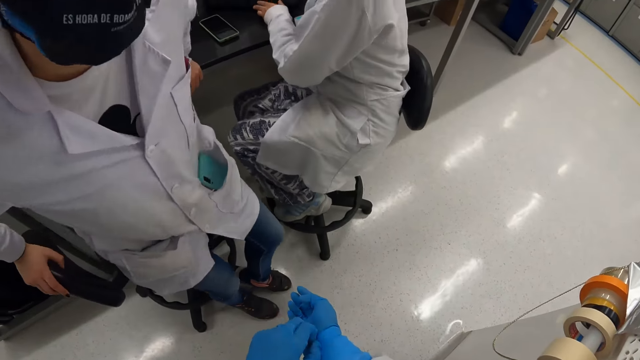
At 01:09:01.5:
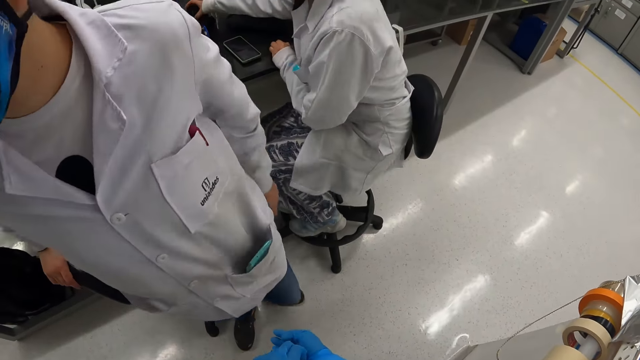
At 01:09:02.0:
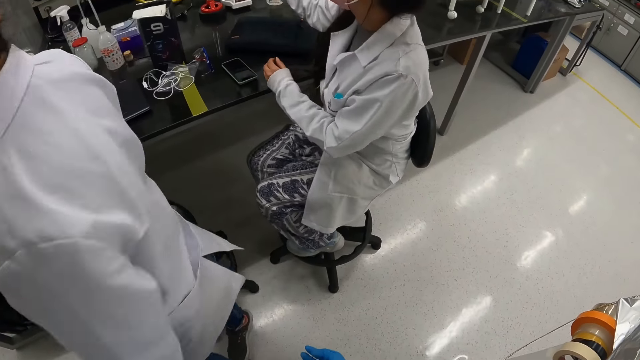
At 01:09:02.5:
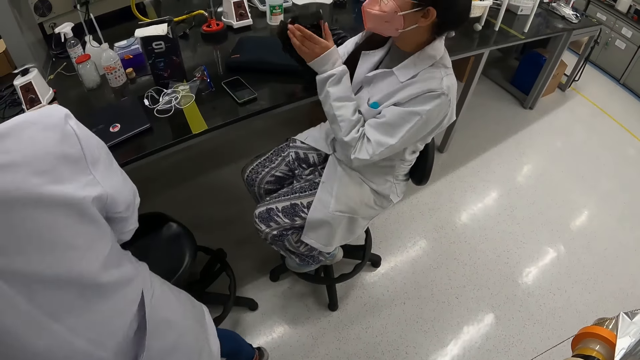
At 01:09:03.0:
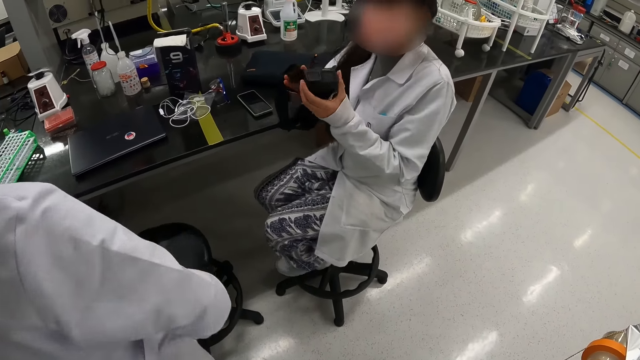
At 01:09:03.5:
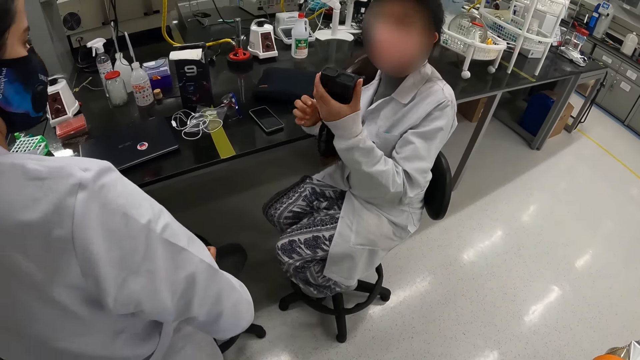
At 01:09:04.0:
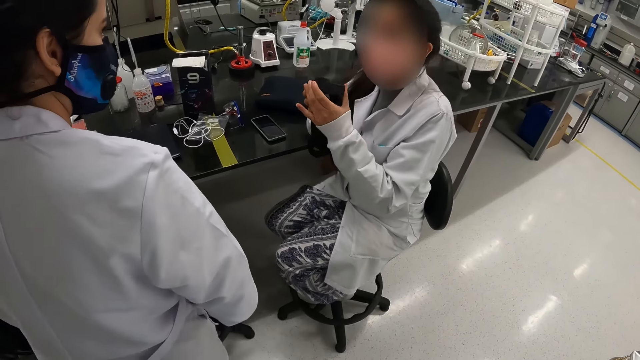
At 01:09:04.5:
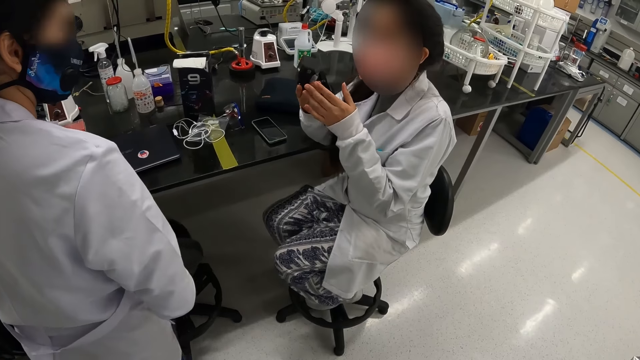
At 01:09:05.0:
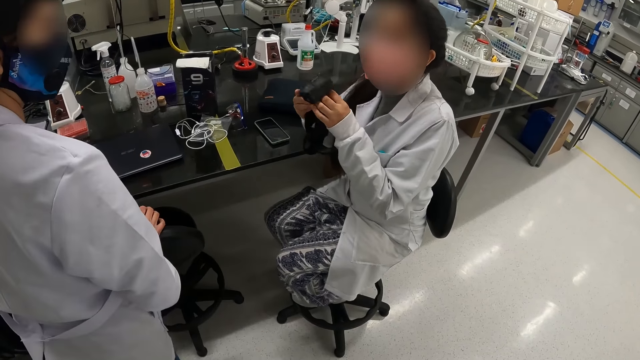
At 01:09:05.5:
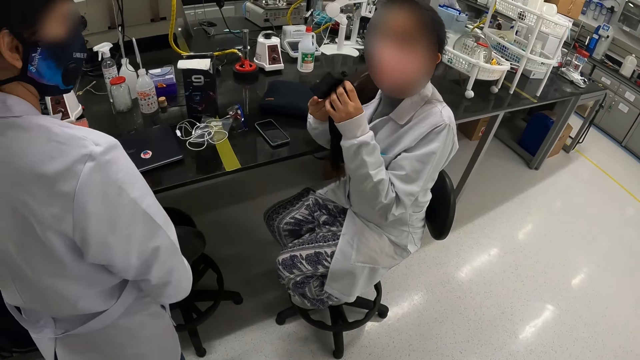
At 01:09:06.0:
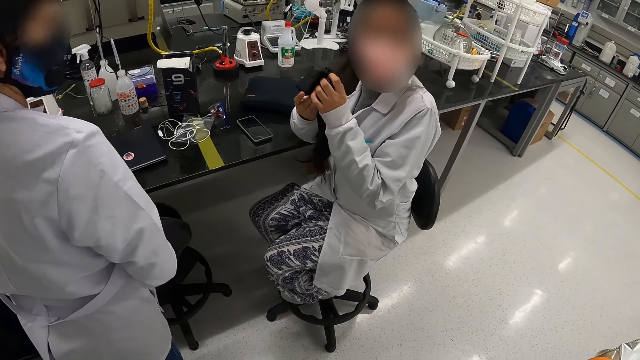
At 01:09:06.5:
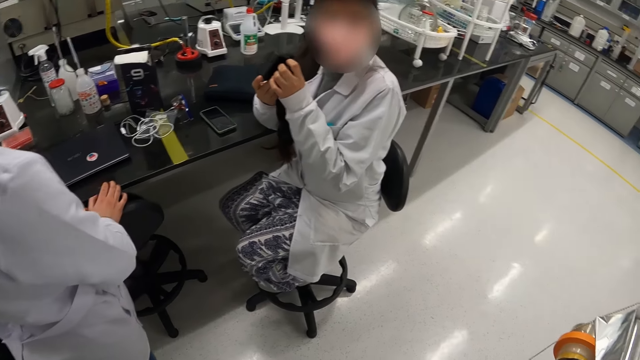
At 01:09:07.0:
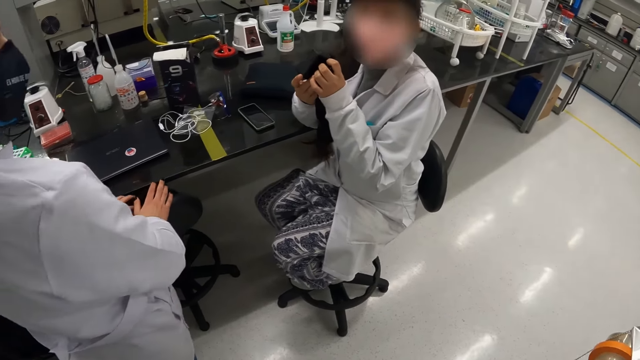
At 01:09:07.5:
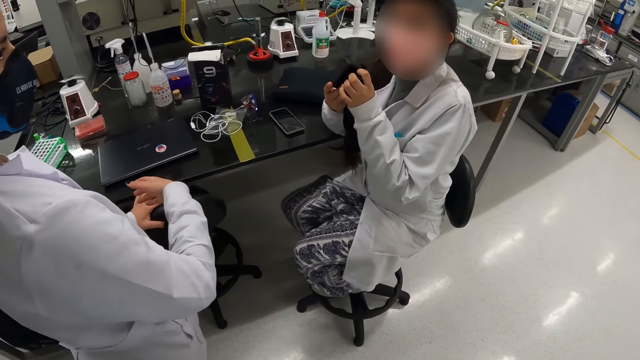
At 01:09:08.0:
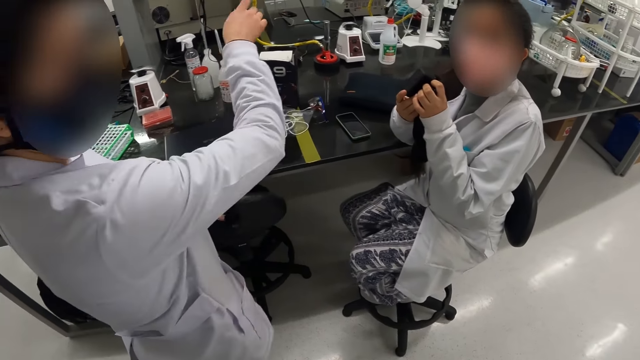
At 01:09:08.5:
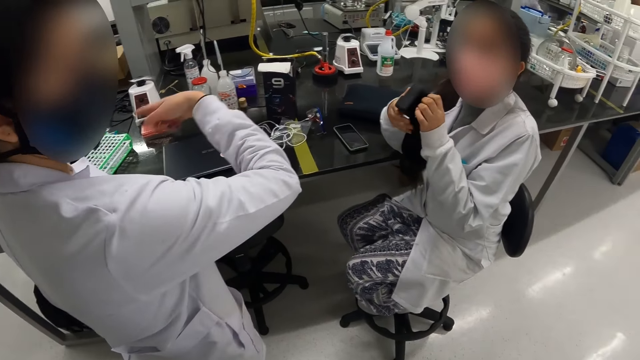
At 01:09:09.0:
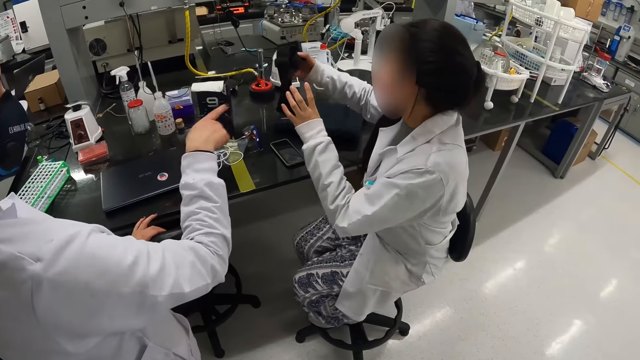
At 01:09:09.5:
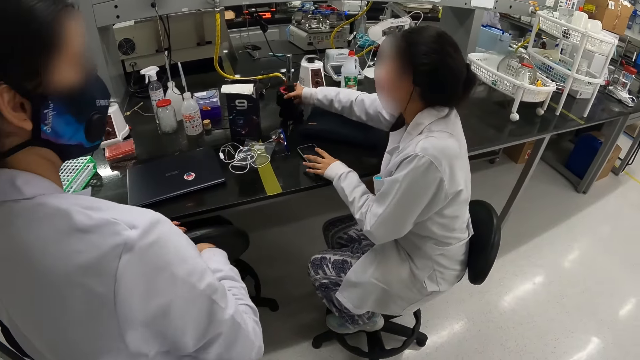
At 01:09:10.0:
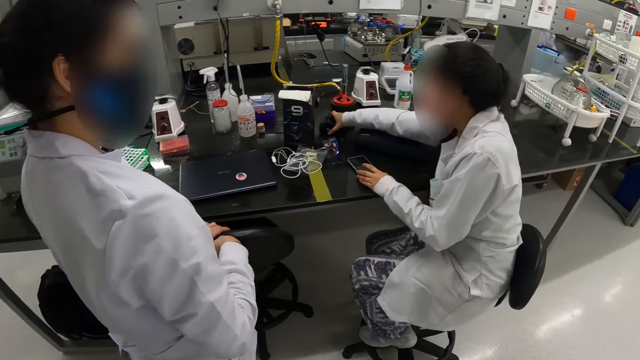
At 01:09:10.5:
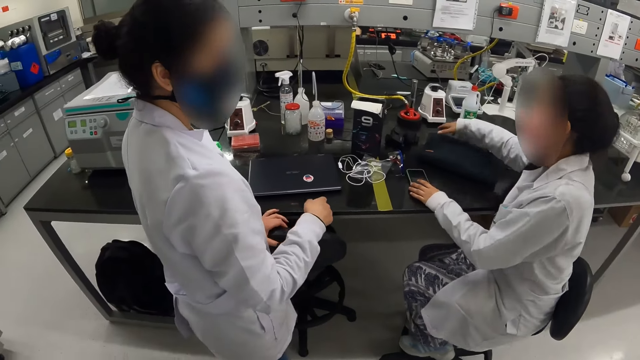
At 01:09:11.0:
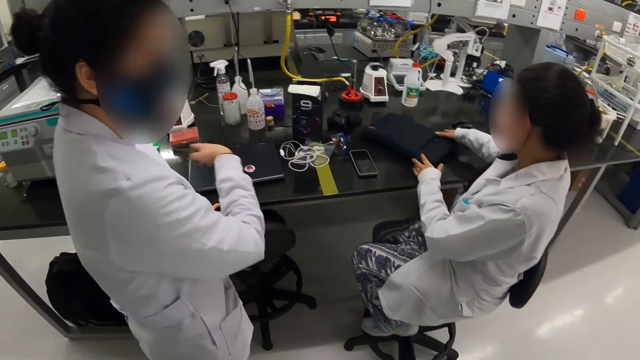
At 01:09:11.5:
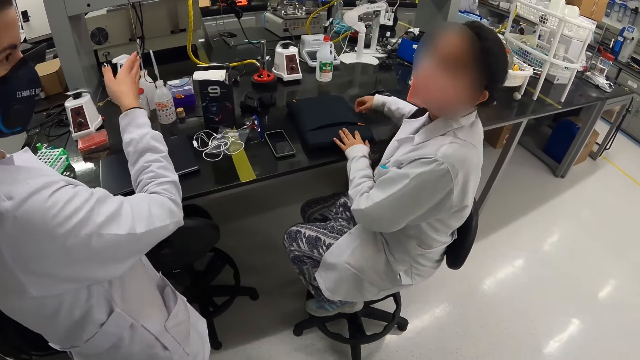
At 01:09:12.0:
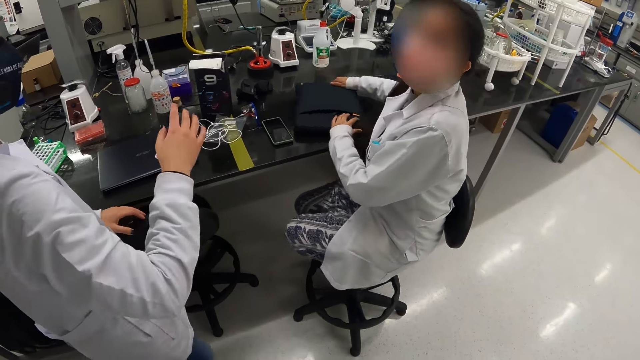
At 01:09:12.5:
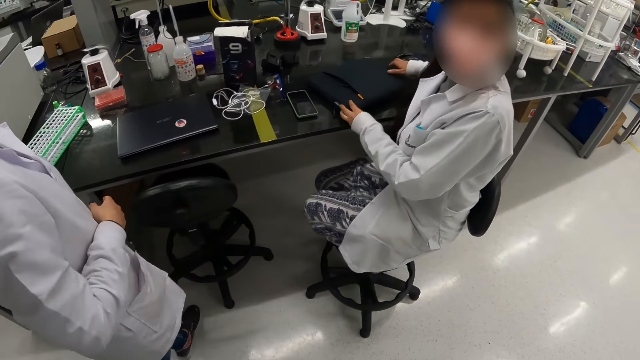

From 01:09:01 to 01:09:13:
The camera wearer pulls the gloves. A woman stands up from the seat. Another woman picks up a camera. The other woman takes the black plastic and moves the plastic on the hand. The other woman looks at the camera. The first woman pushes a chair with hands. The first woman points a finger and talks to the other woman. The other woman puts the plastic on the table and puts down the camera. The other woman moves the bag on the table.

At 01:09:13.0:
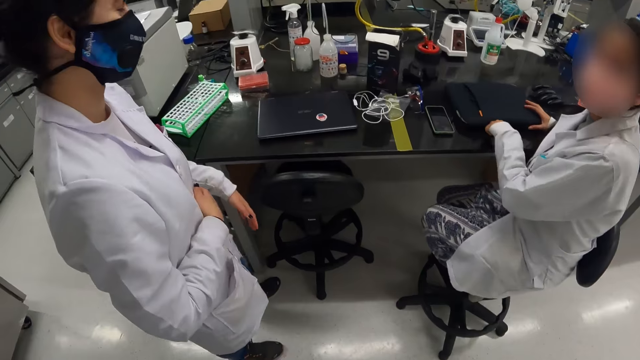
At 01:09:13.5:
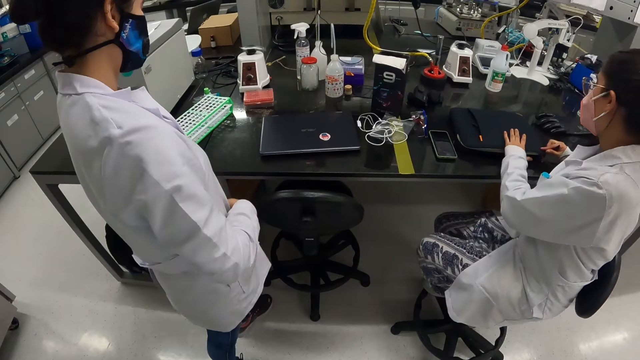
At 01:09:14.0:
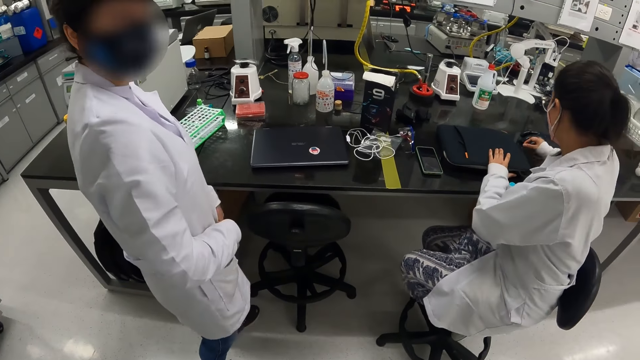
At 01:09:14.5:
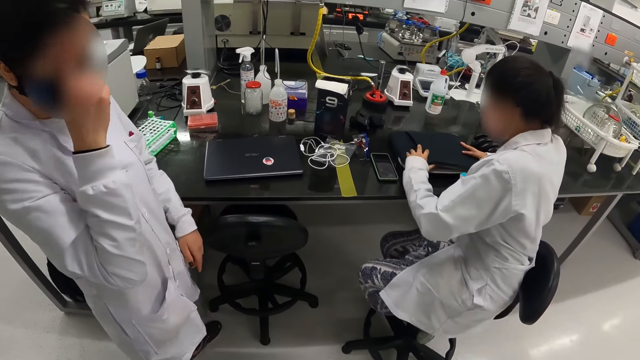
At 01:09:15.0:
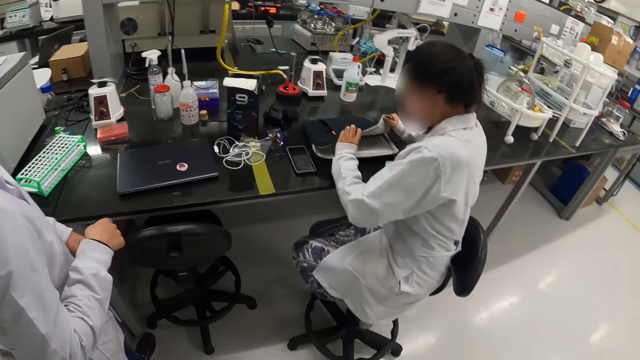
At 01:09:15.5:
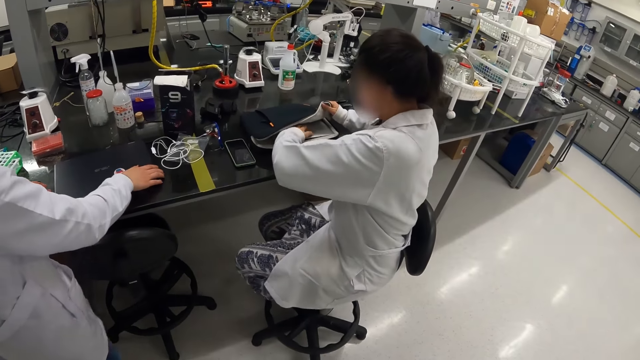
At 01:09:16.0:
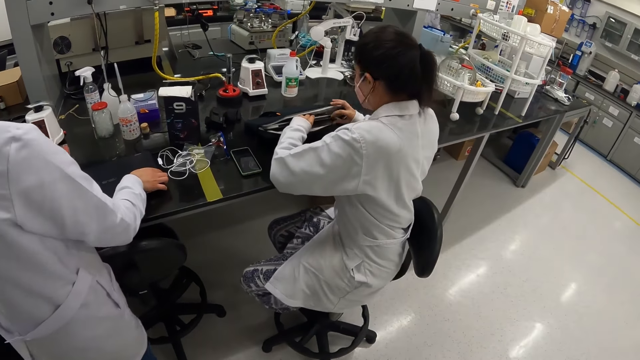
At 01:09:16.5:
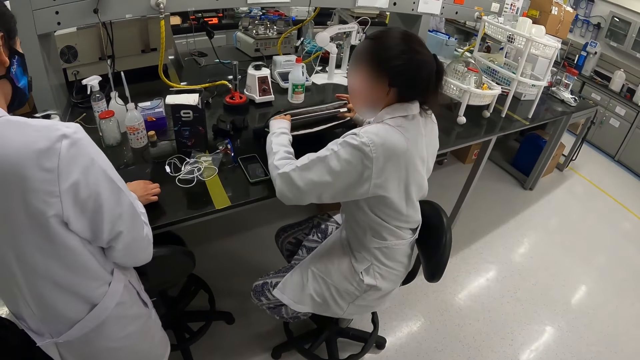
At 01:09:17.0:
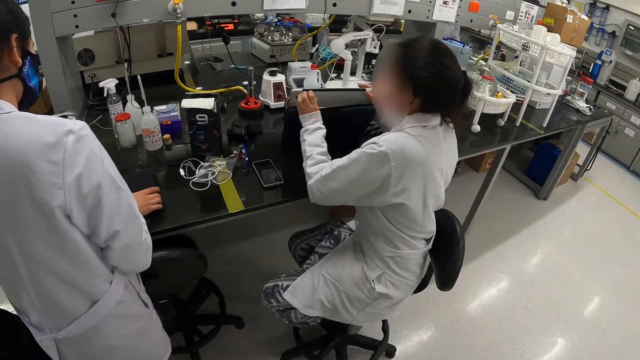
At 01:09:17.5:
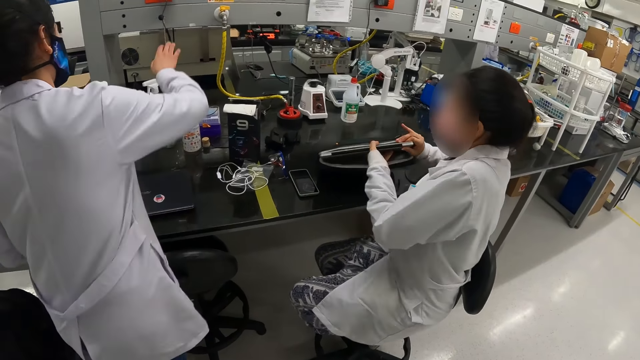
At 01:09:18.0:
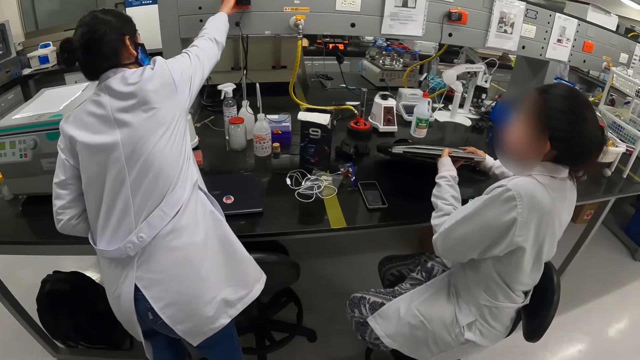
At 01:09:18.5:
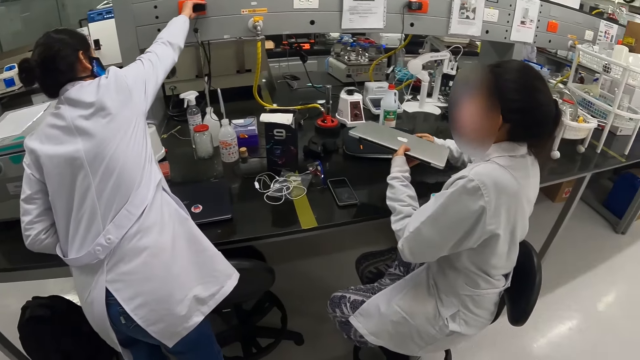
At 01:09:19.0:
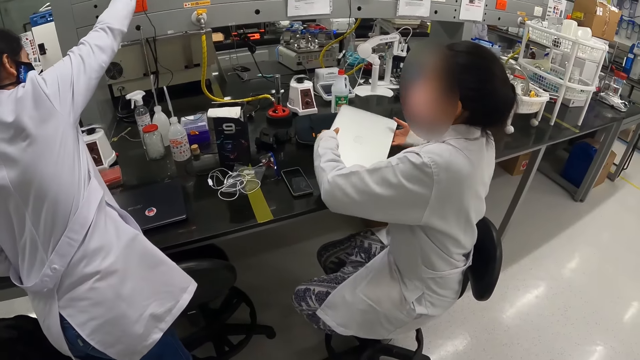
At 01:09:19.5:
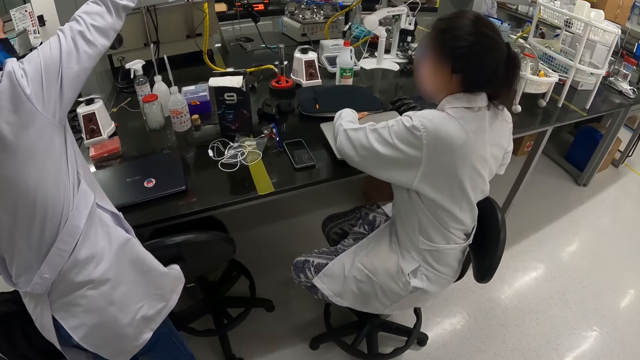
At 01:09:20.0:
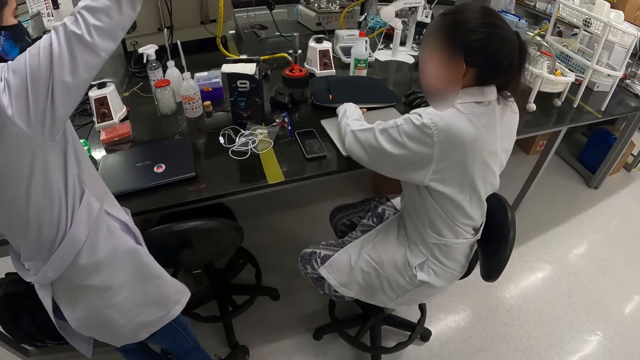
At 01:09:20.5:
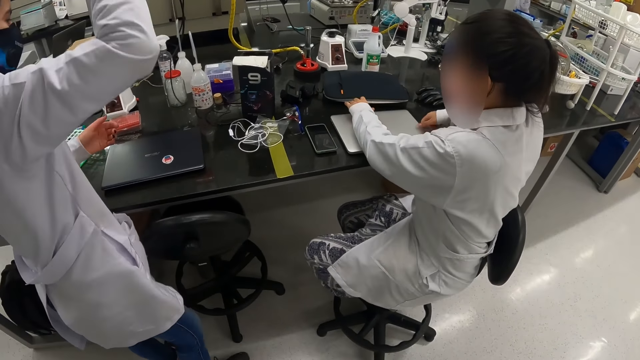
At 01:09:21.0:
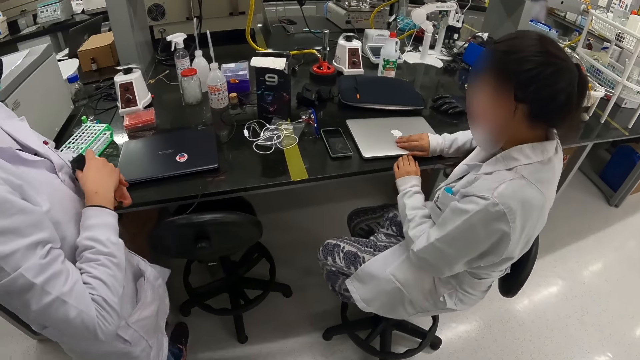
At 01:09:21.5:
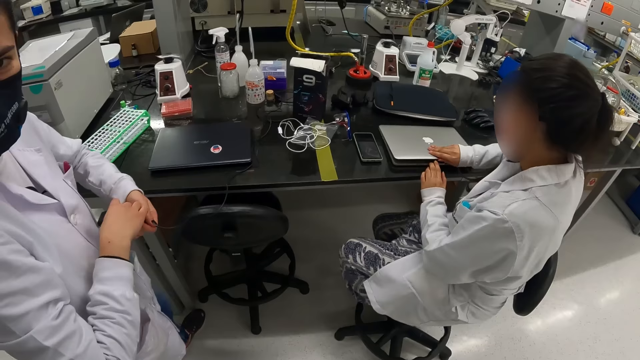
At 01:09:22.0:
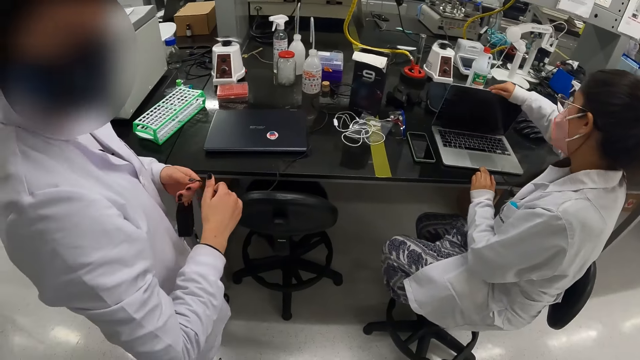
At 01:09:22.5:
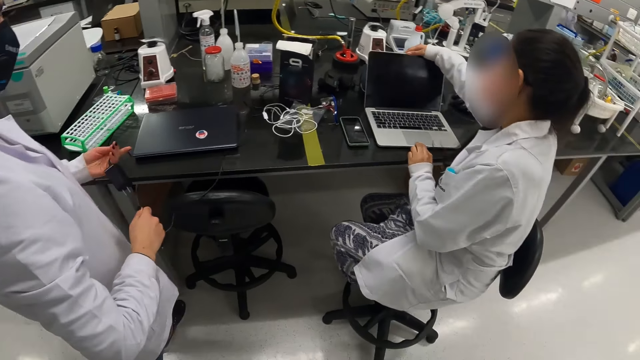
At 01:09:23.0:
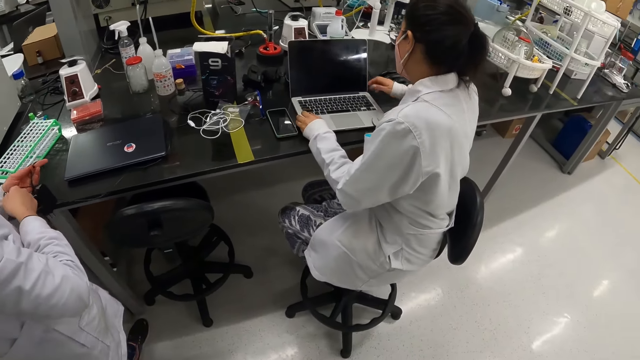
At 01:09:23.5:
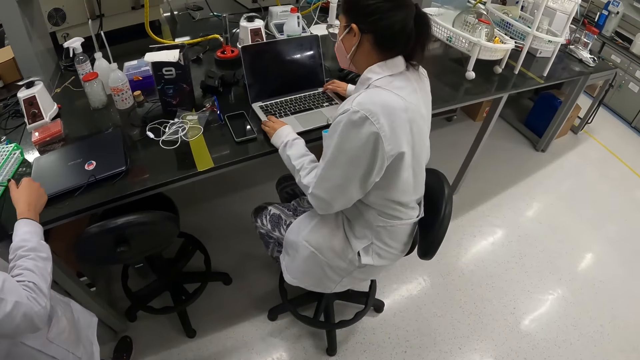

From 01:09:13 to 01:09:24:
A woman unzips a bag. Another woman touches a face with a finger and moves the hand on the table. The first woman opens the bag and takes the laptop from the bag. The other woman takes the charger from the socket. The first woman puts down the laptop and opens the laptop. The other woman folds the charger. The first woman moves the laptop.
